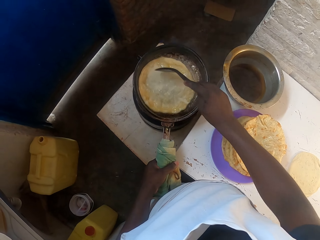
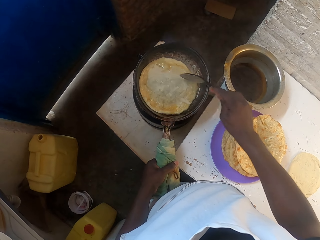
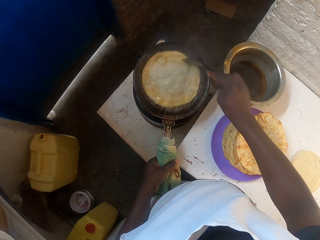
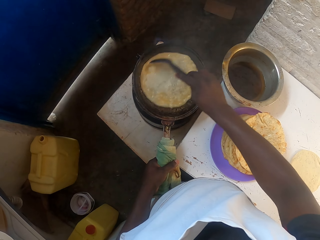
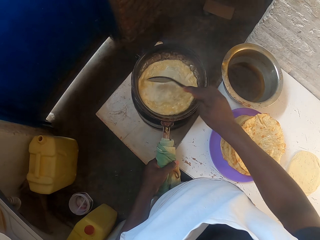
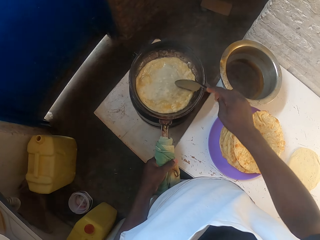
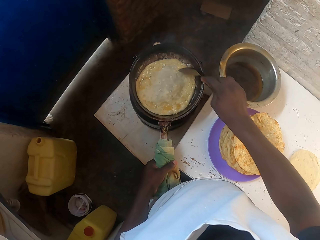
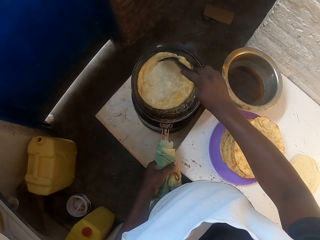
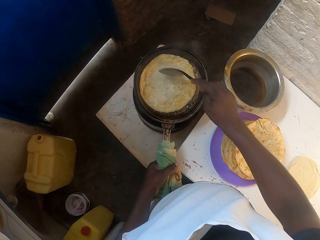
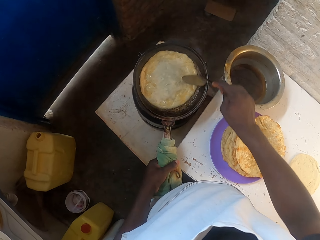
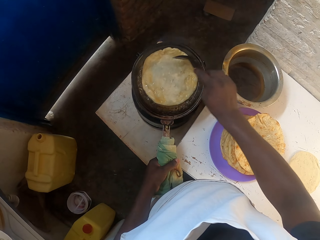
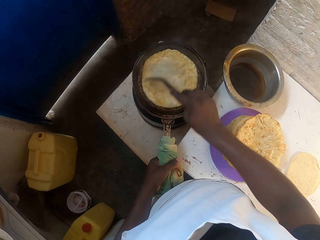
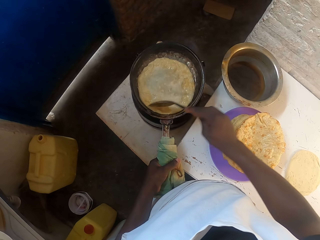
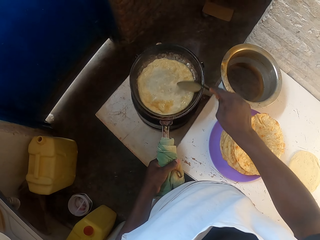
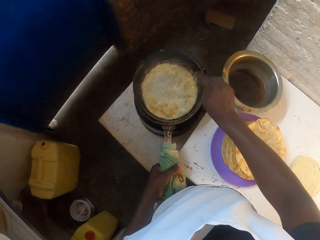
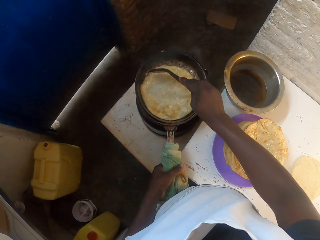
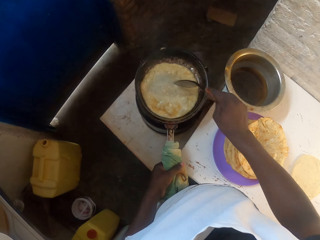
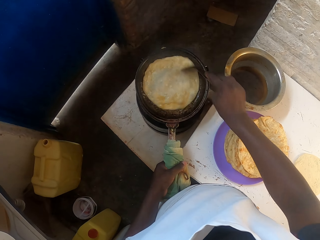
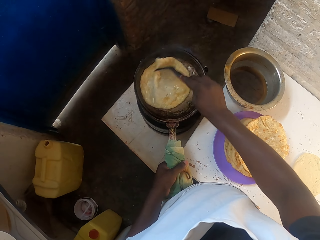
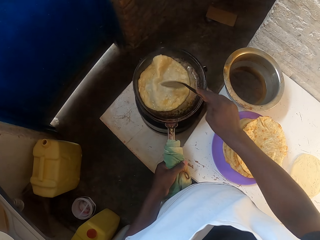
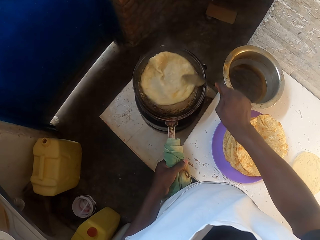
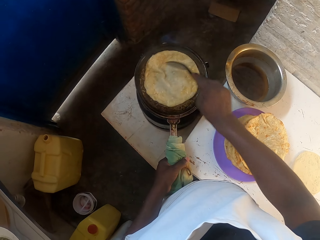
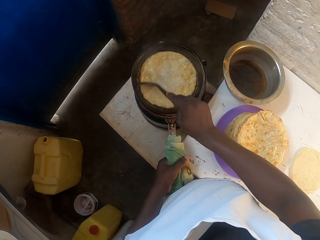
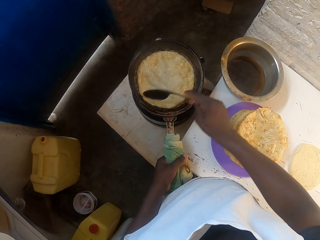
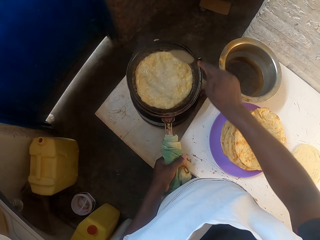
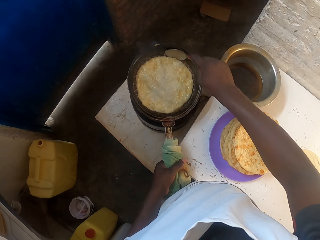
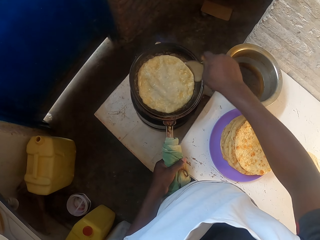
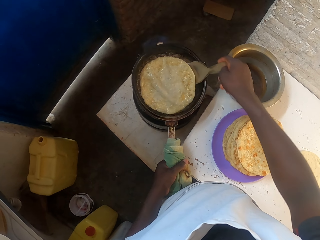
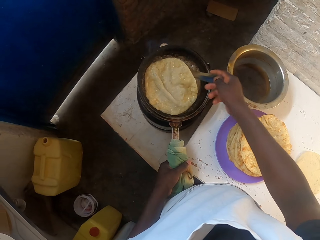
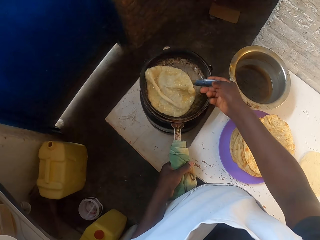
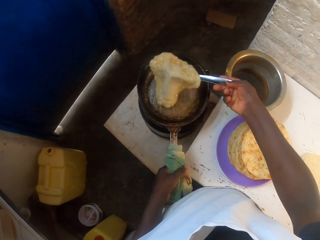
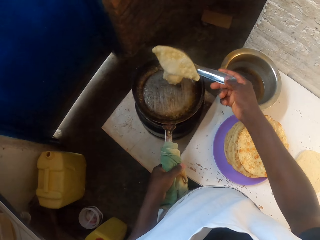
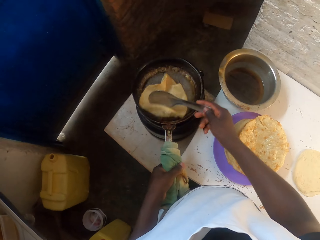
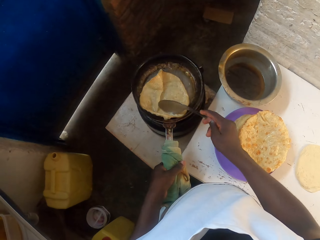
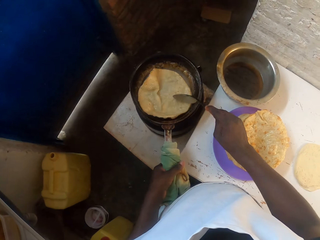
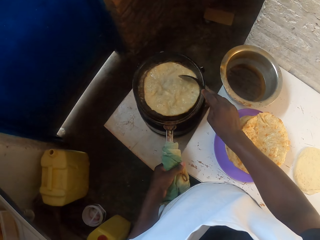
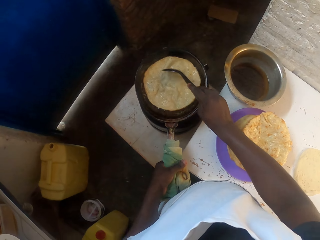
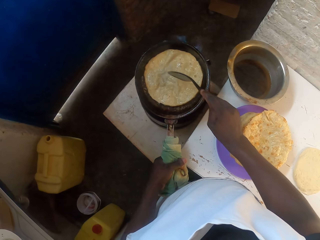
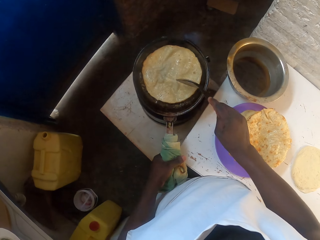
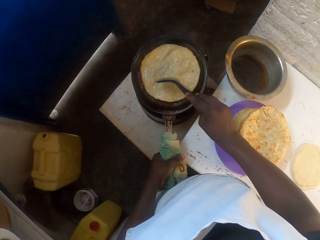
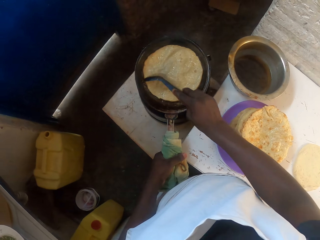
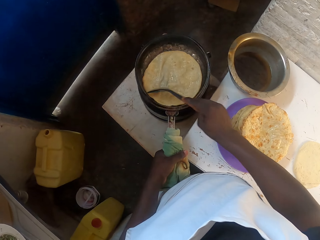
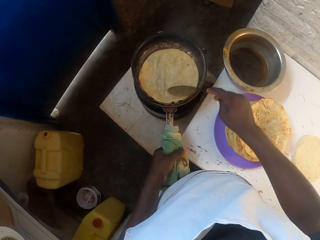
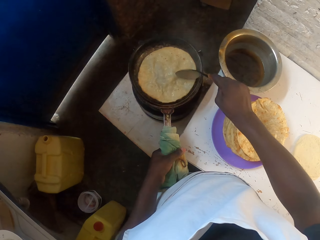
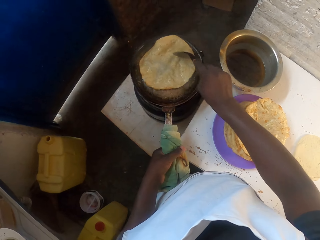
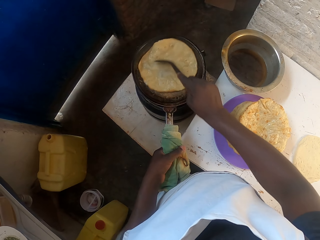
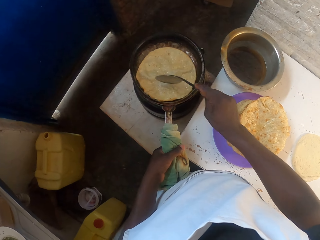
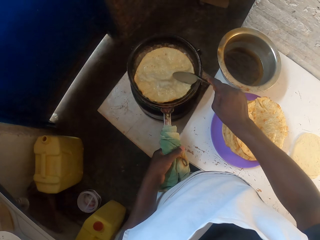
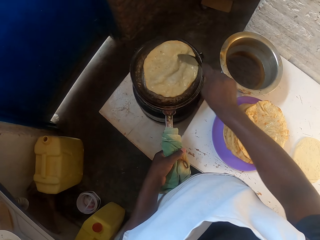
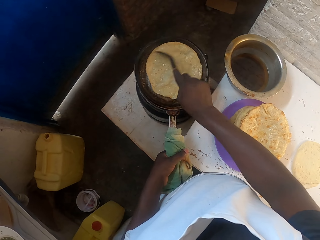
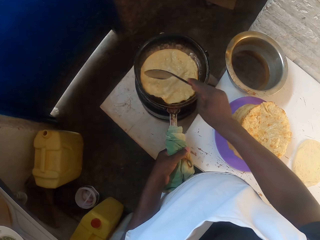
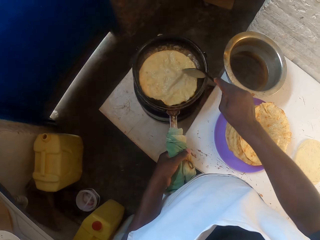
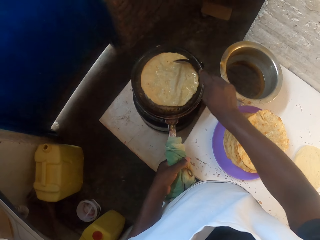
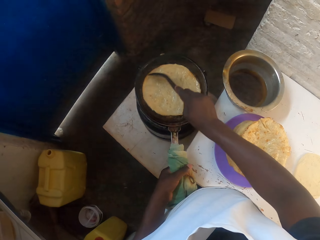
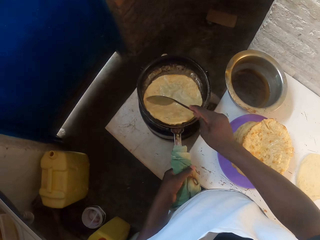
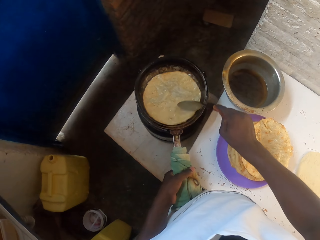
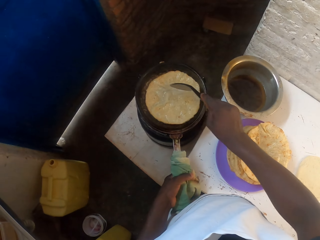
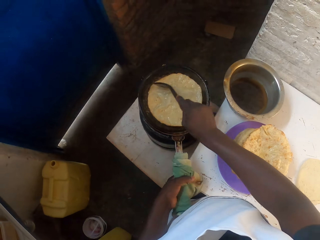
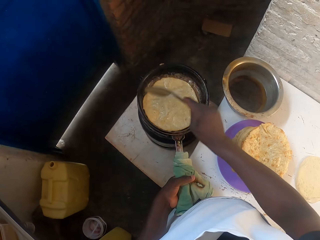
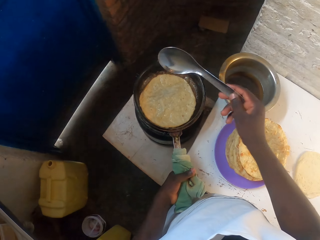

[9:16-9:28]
The camera wearer turns a chapati. They cook the chapati.

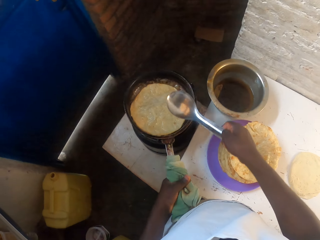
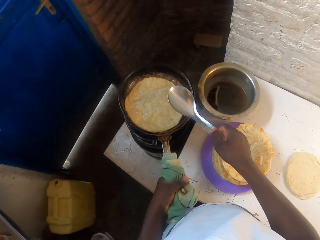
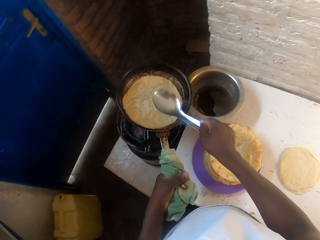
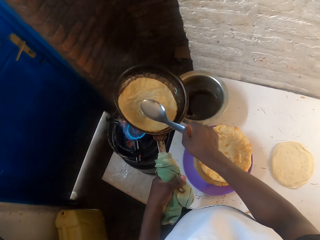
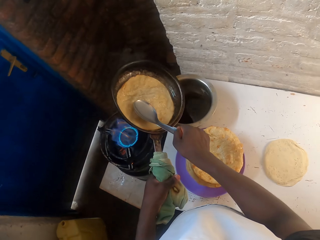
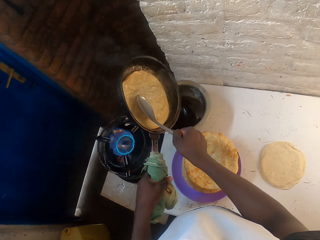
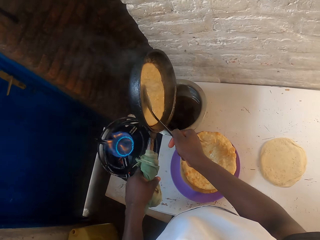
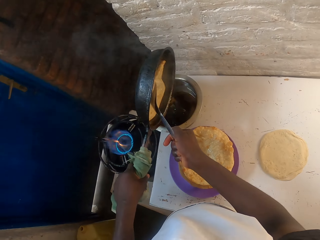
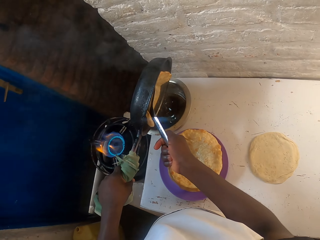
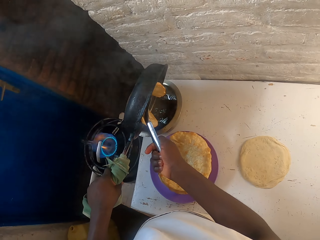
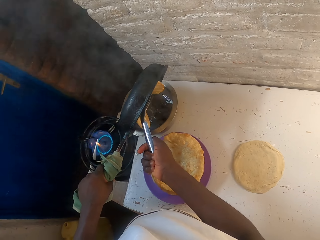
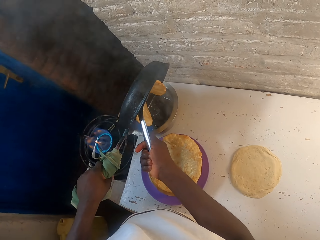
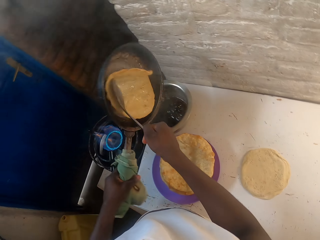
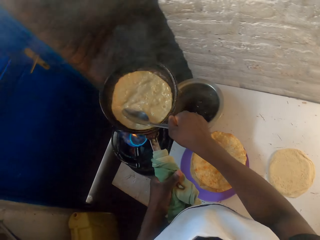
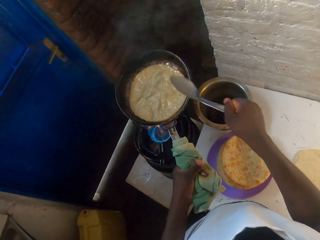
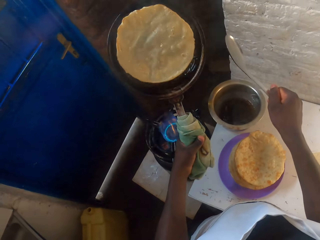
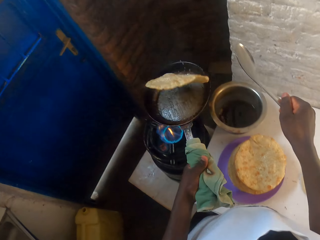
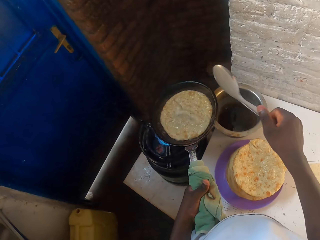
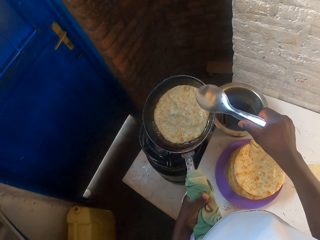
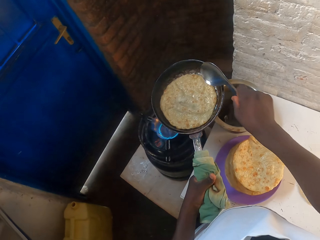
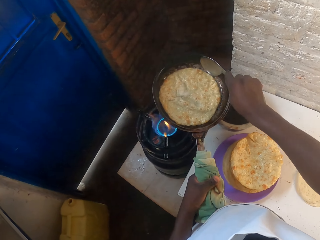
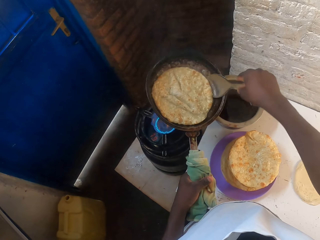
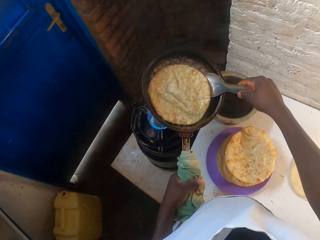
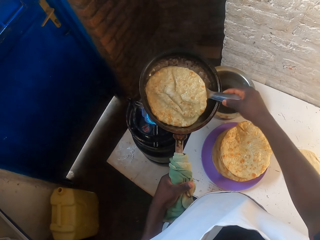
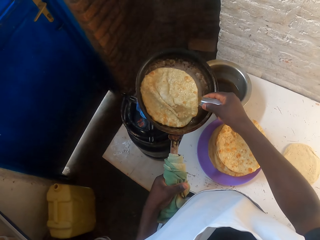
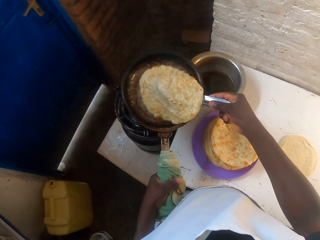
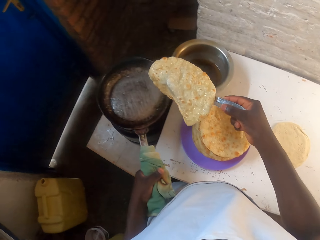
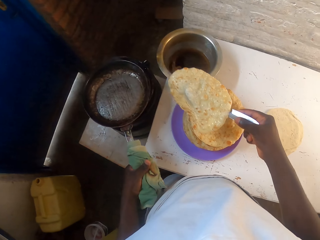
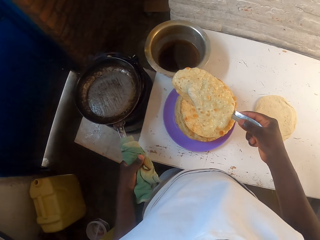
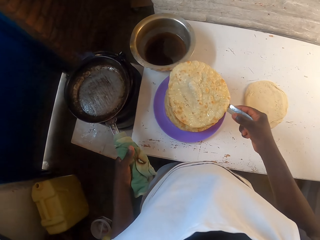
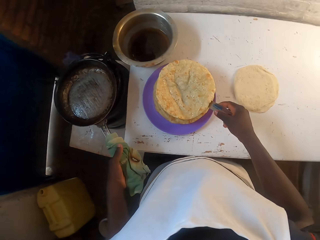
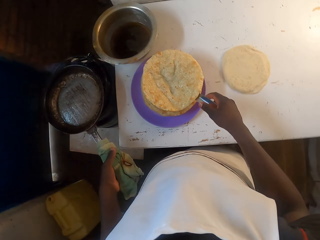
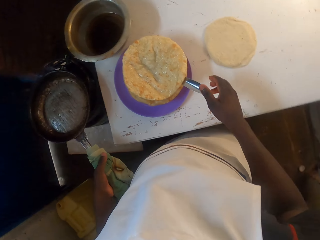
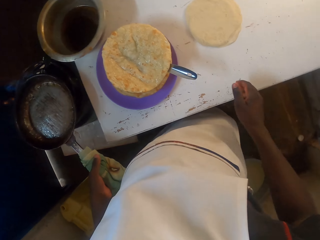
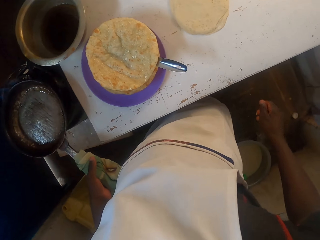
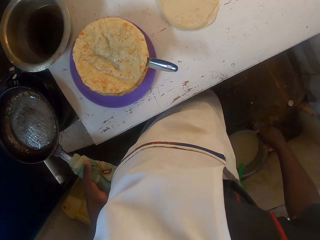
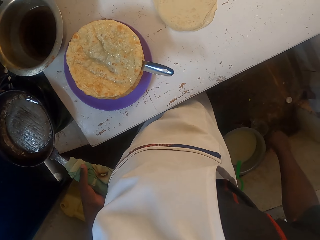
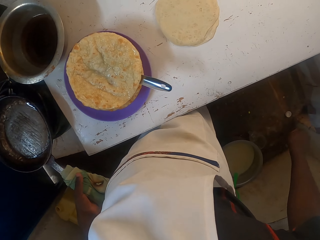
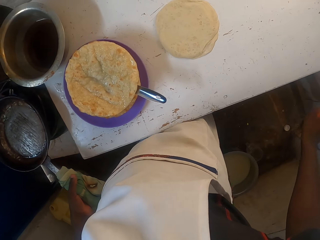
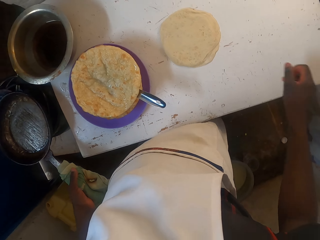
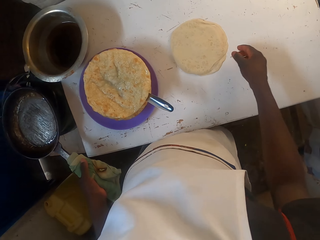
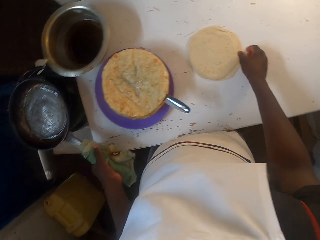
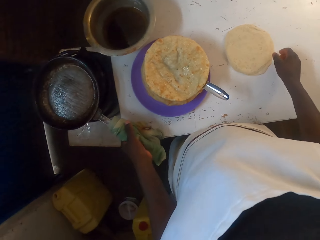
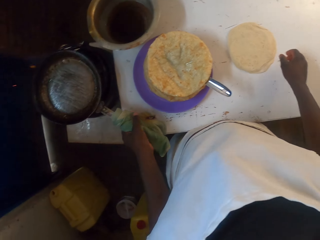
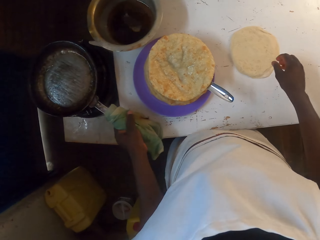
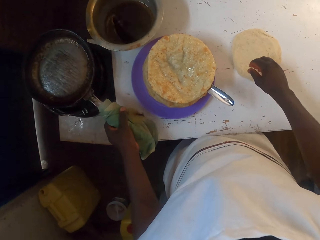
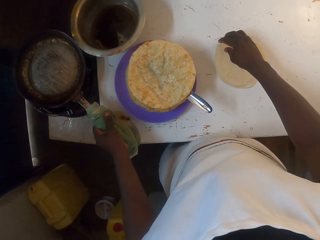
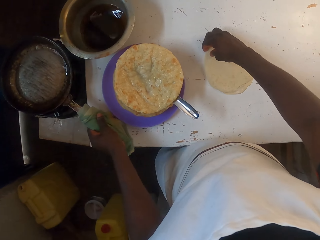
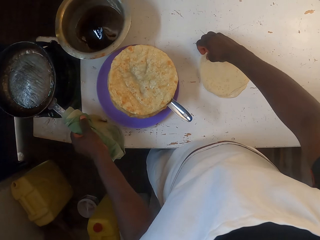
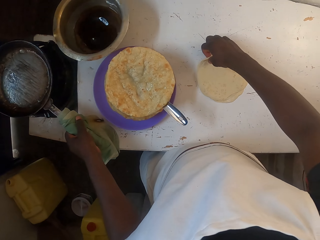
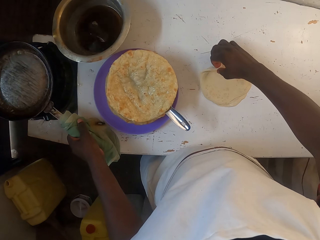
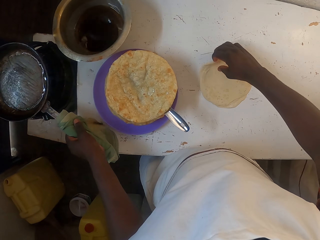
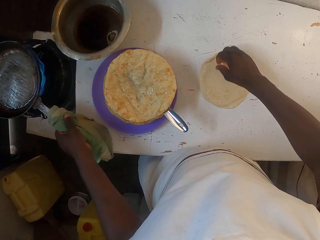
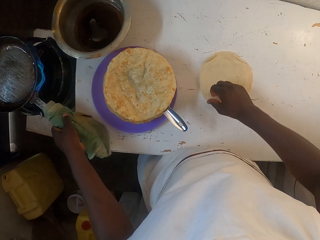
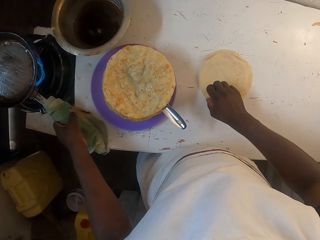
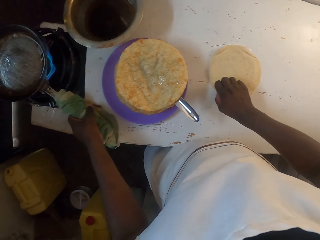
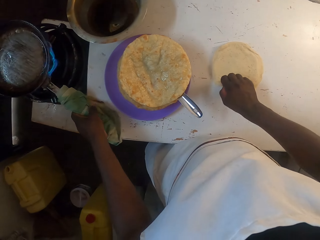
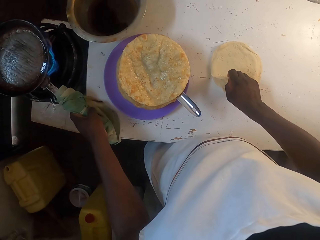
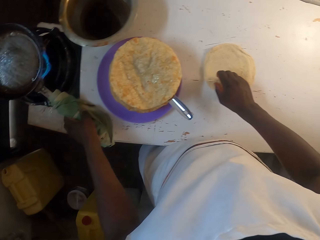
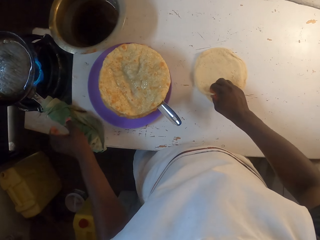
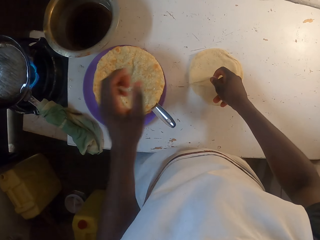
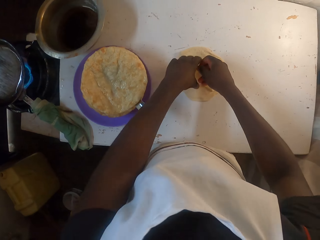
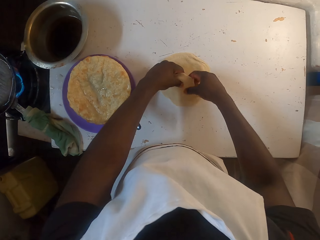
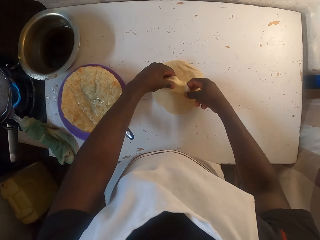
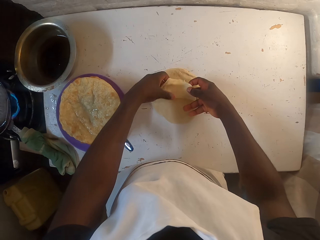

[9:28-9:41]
The camera wearer pours the oil in the cooking pot. They turn a chapati, place the chapati in the plate, and pick the dough from the table.
